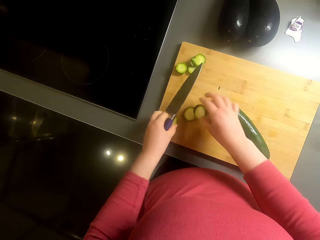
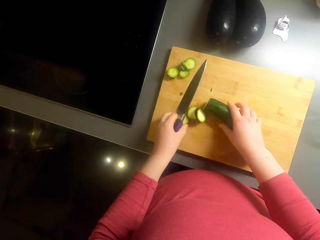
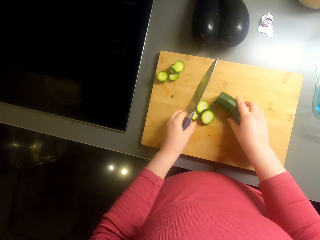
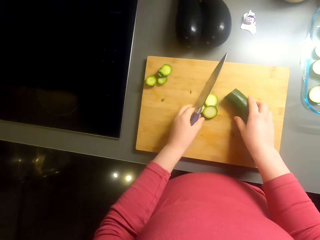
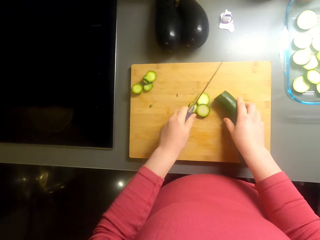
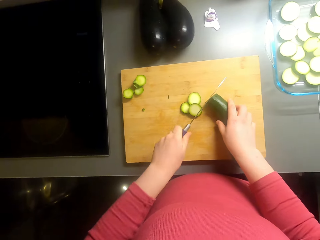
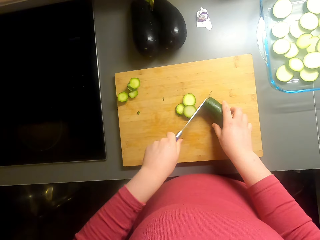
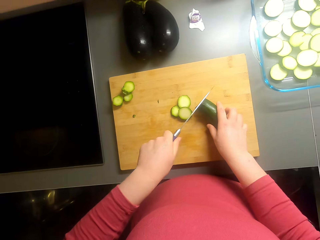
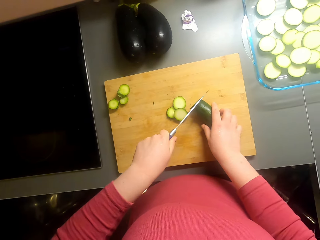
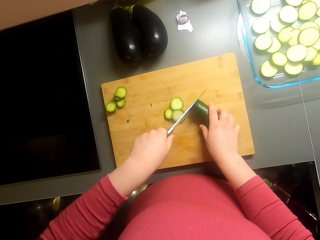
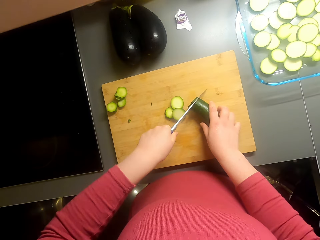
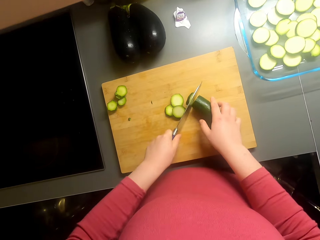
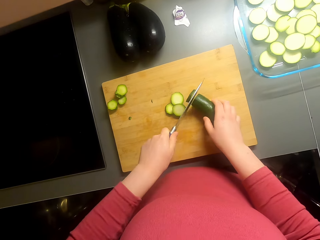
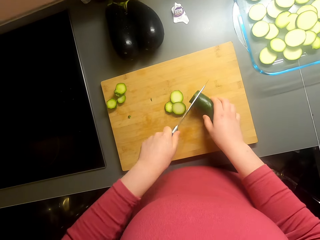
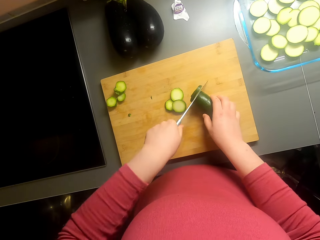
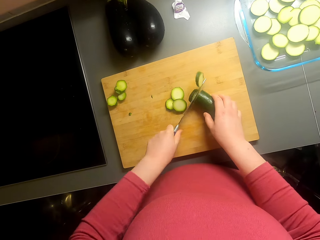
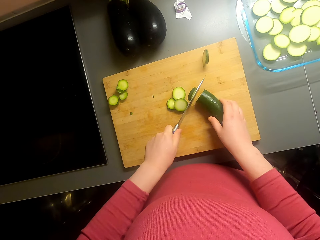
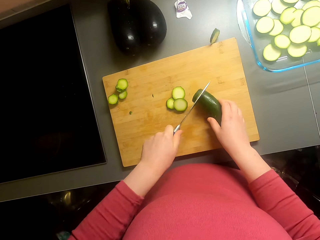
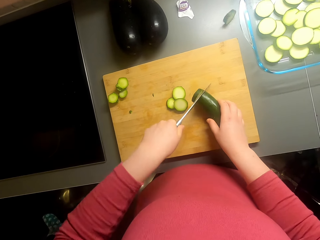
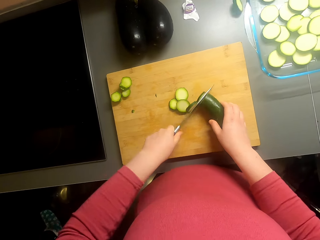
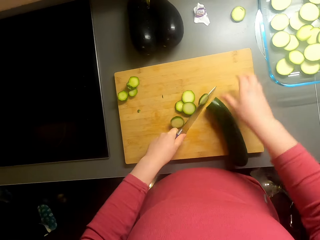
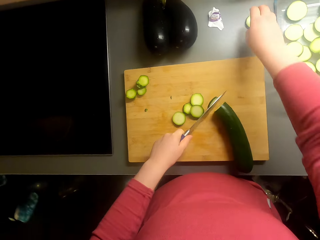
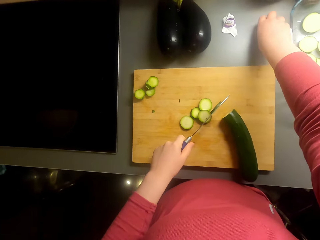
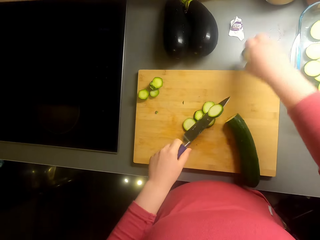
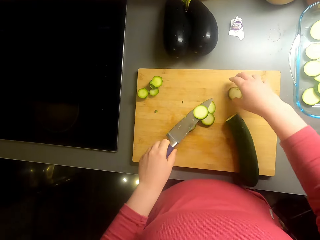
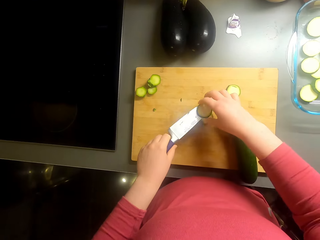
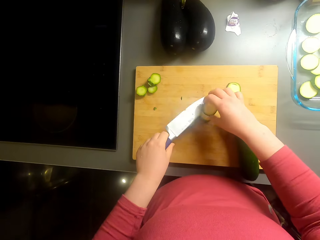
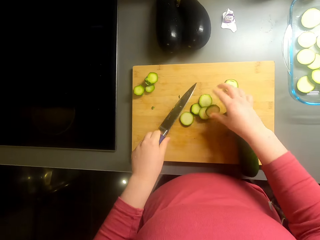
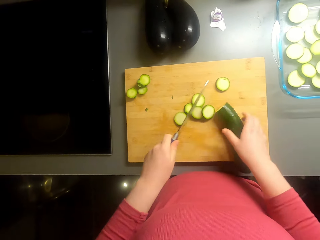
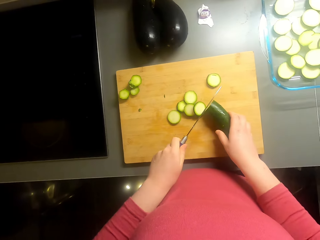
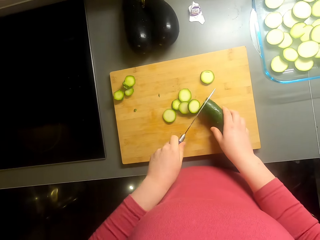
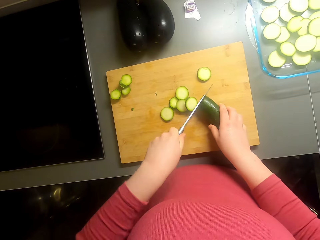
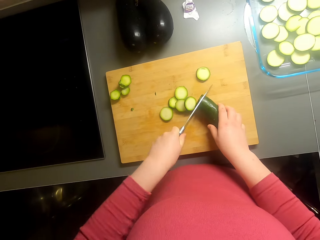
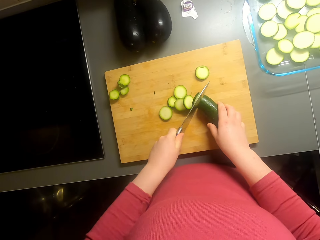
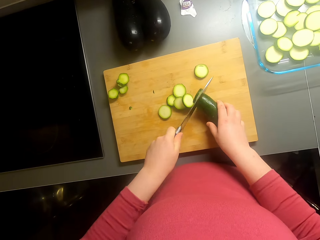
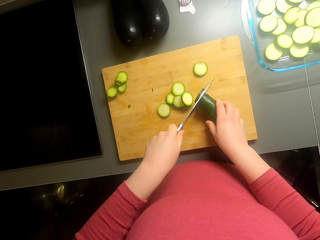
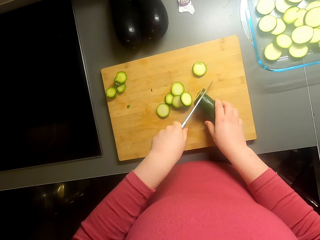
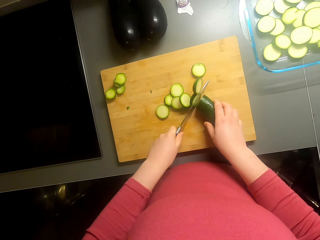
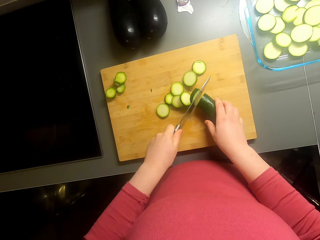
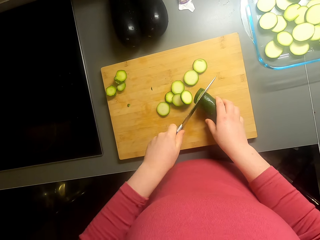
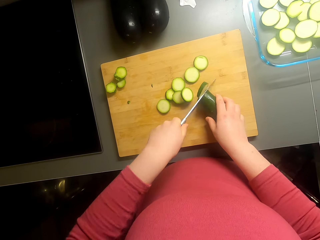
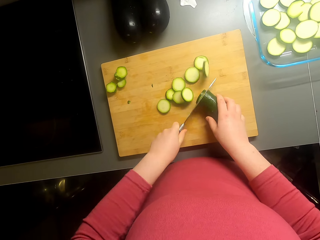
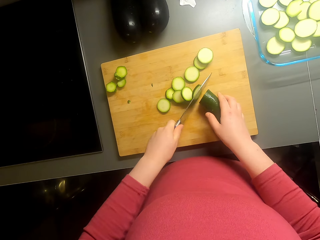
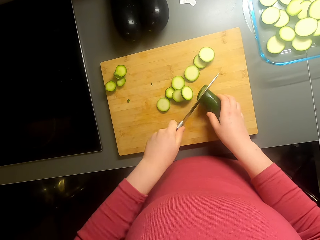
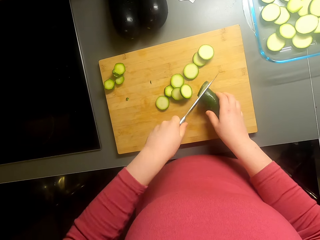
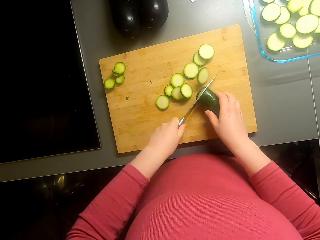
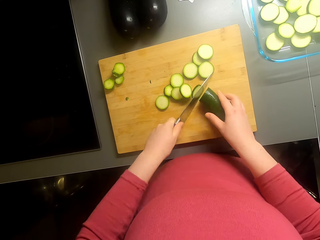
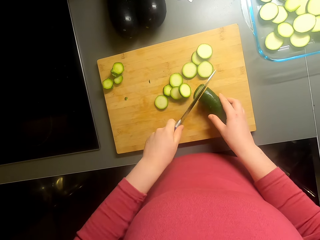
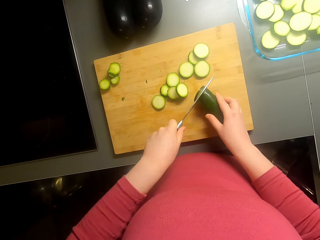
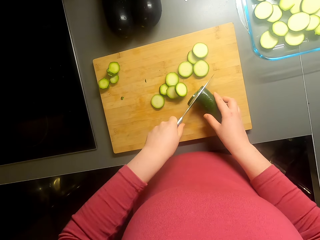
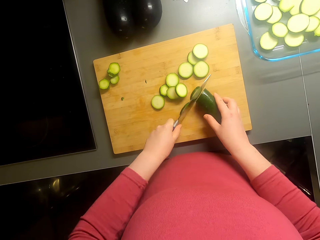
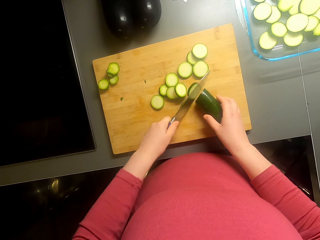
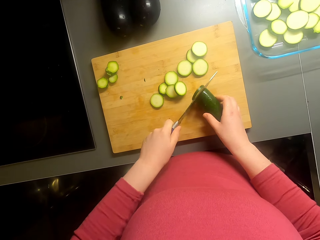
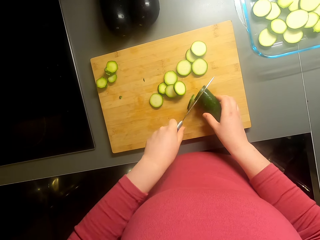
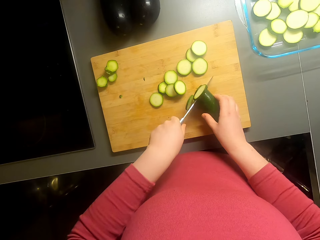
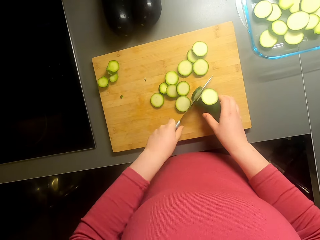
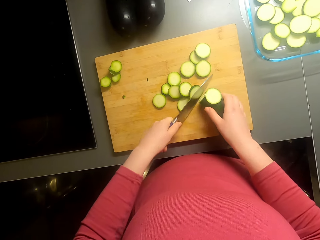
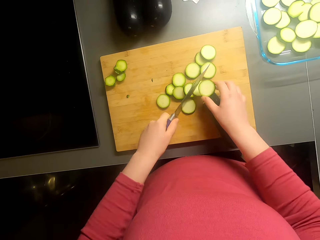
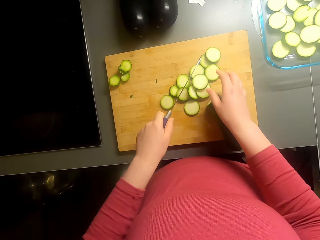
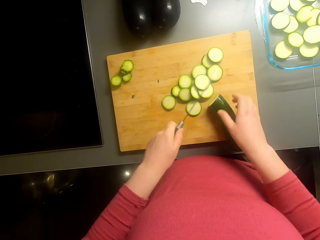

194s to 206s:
The camera wearer picks a piece of cucumber. They put the piece of cucumber on the chopping board. They cut the cucumber.

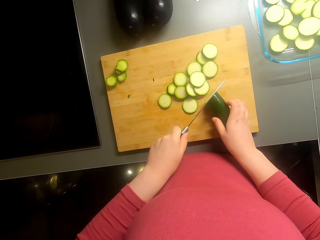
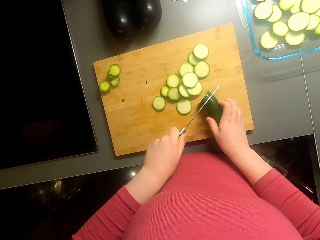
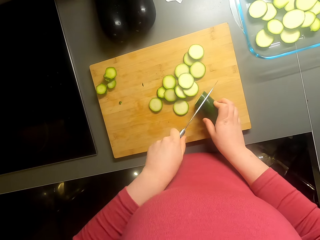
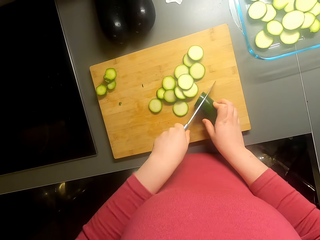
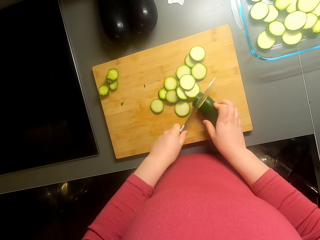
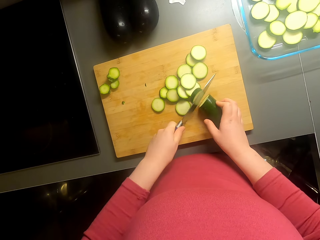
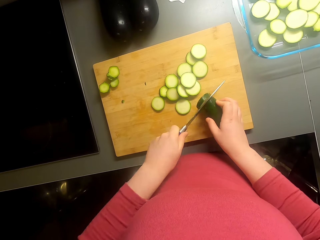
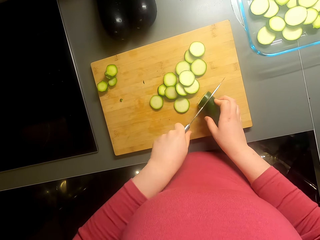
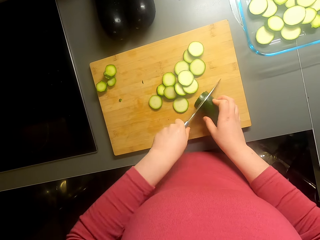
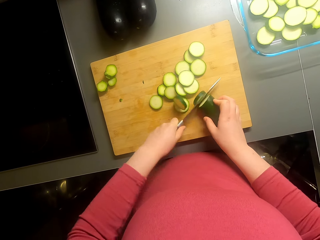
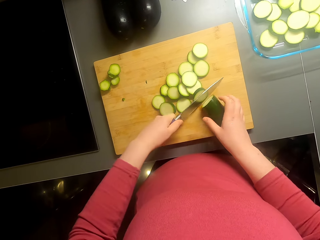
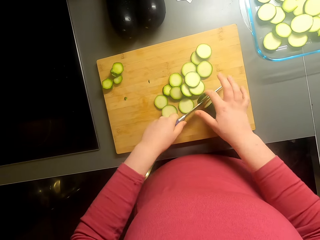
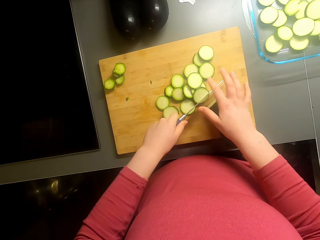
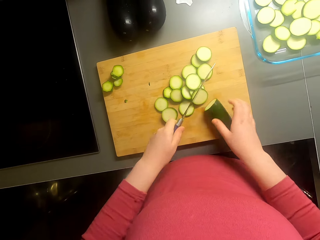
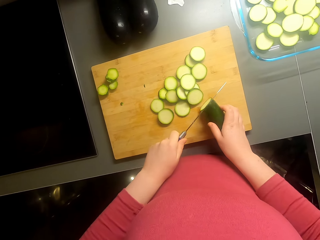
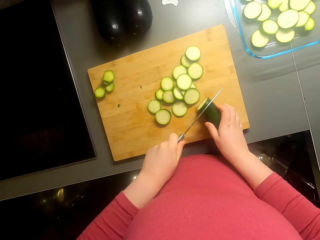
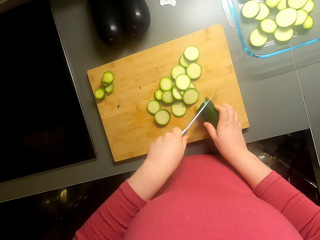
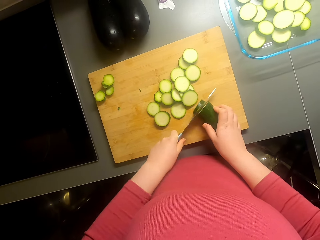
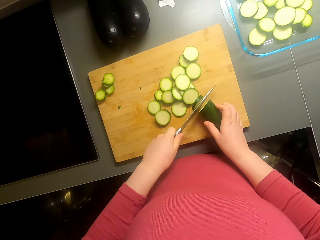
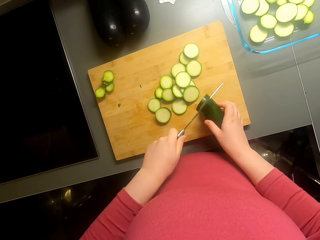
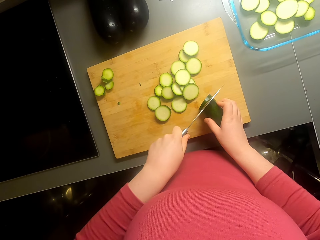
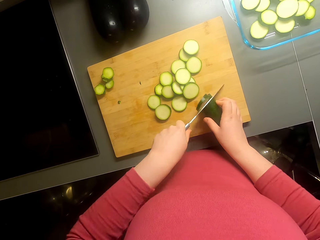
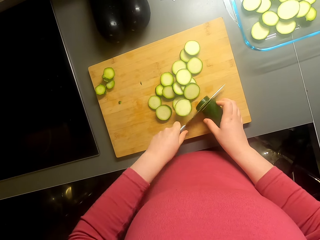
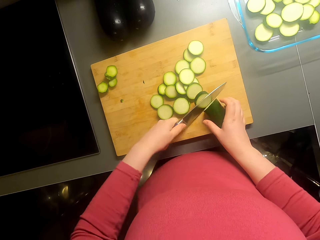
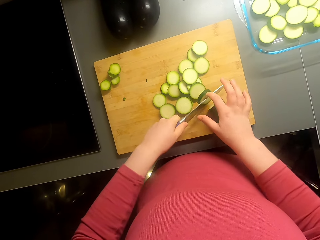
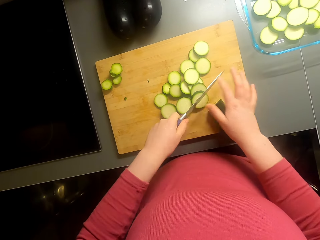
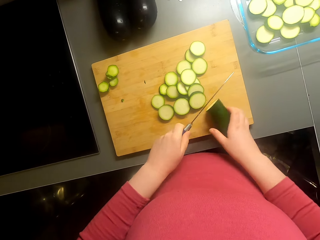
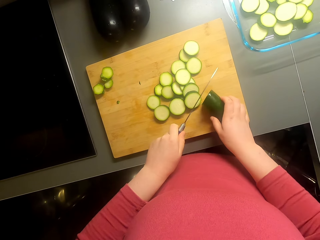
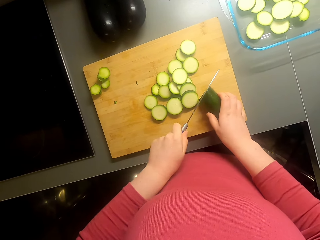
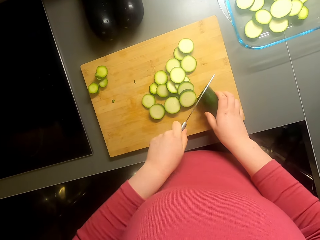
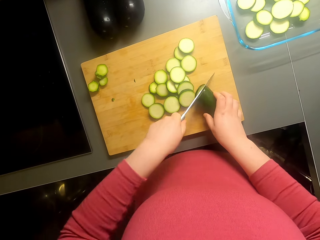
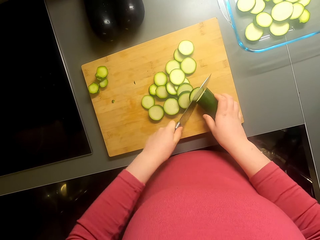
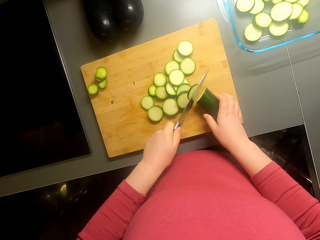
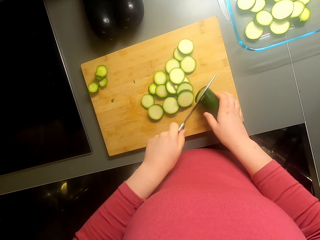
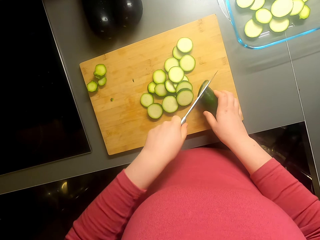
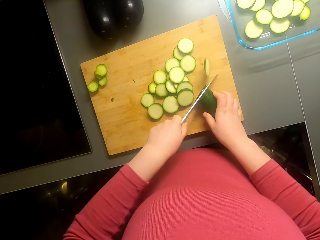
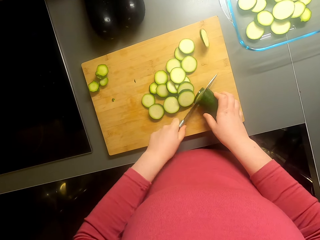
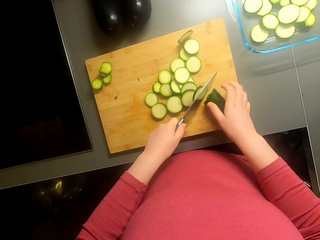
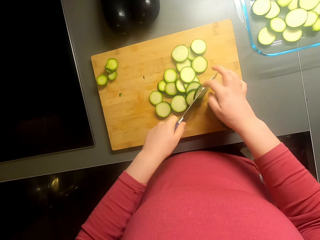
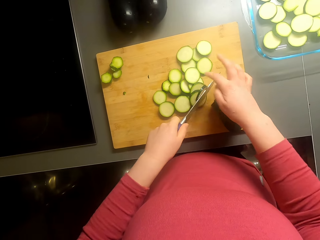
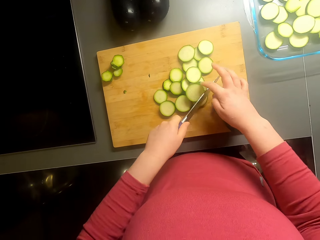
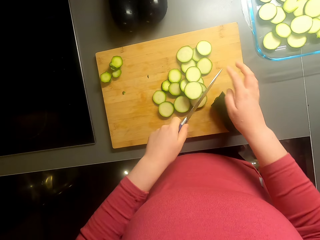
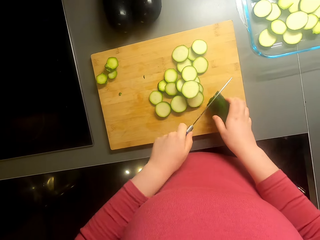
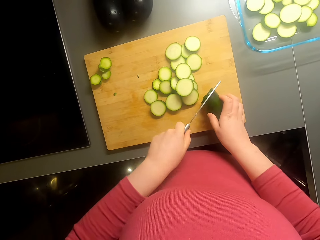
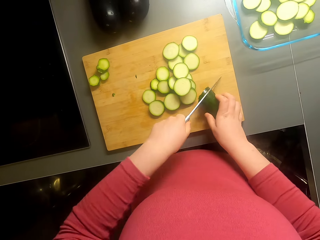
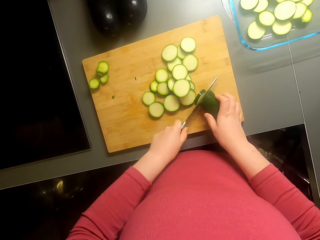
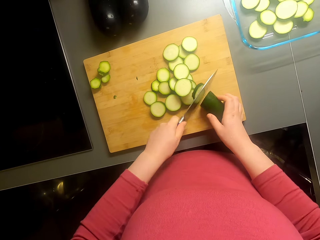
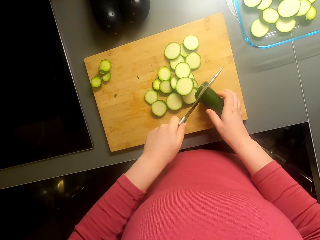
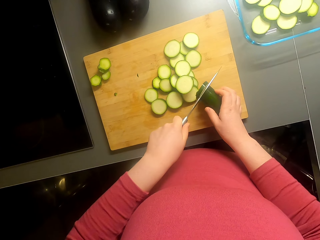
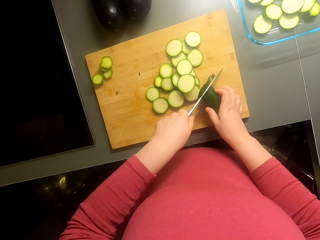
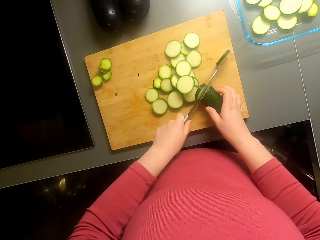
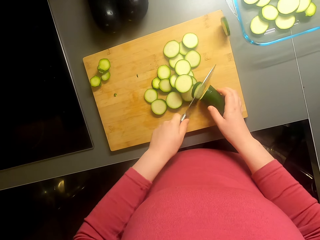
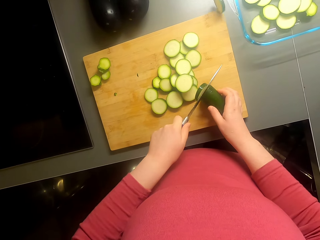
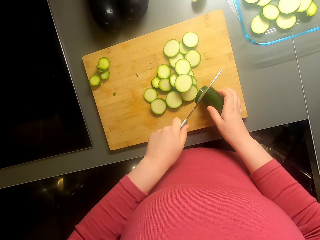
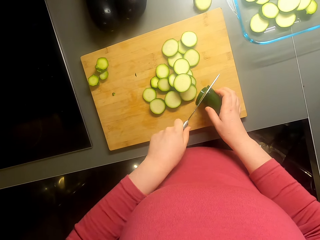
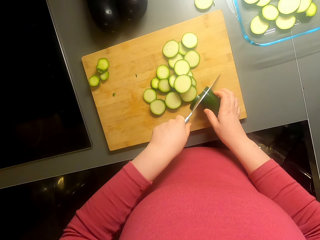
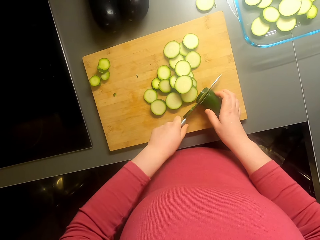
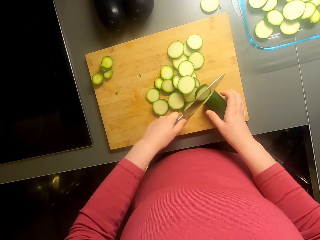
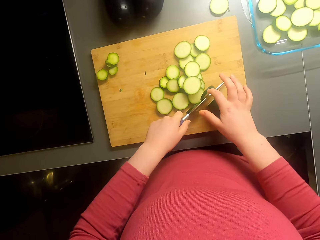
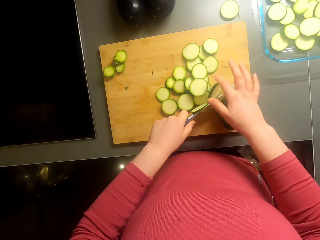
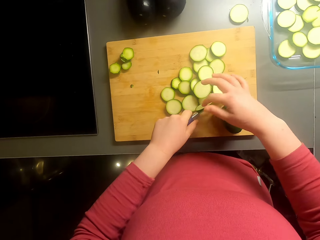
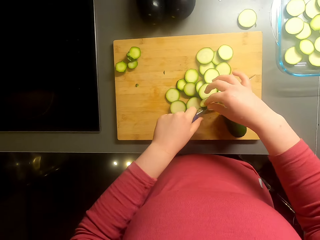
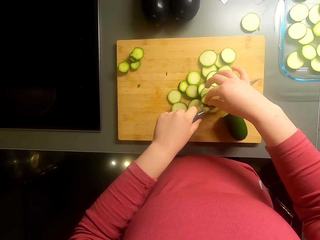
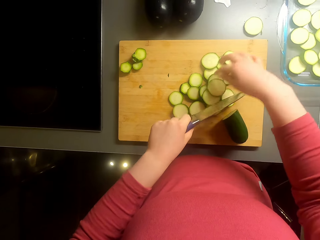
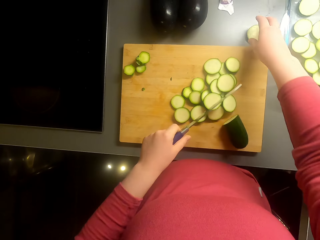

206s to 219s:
The camera wearer cuts the cucumber.
